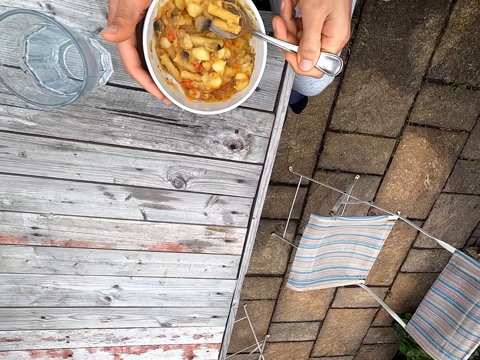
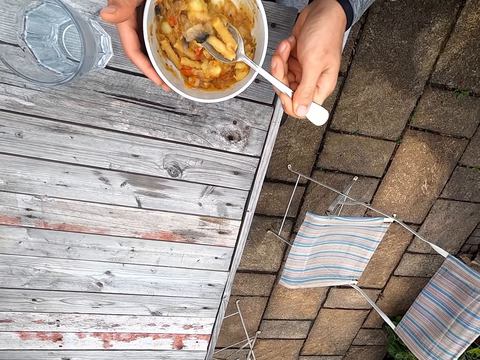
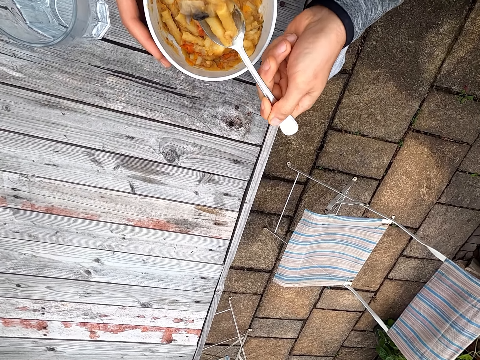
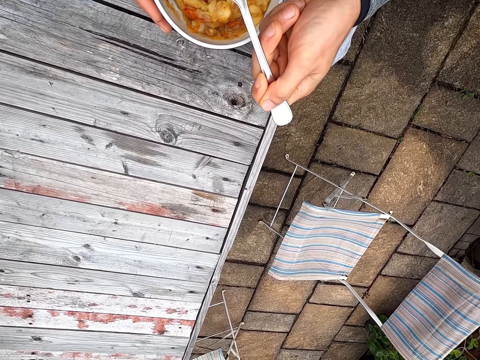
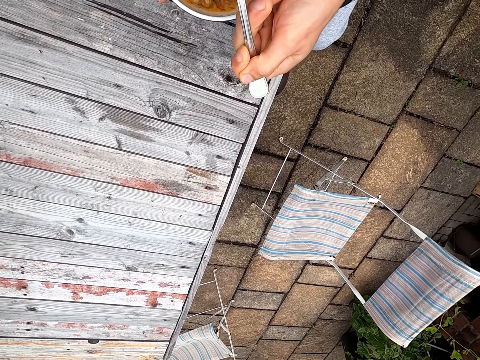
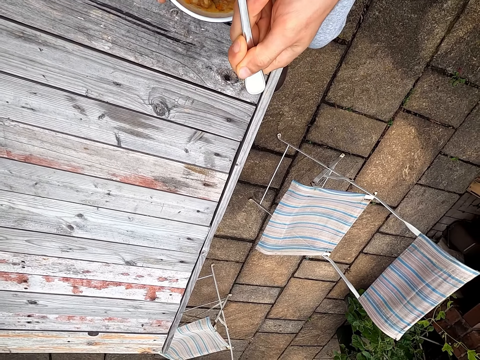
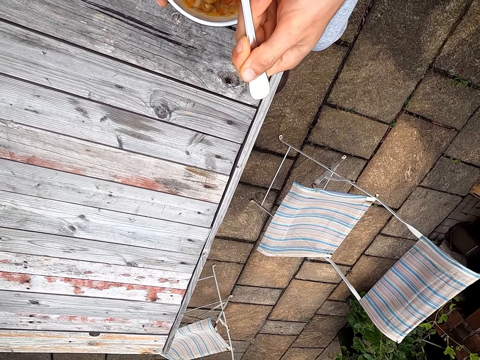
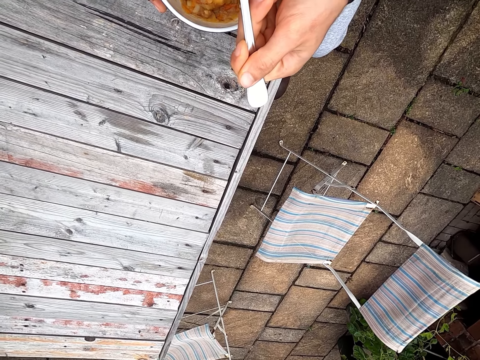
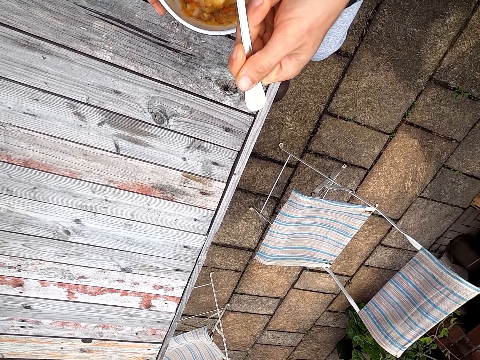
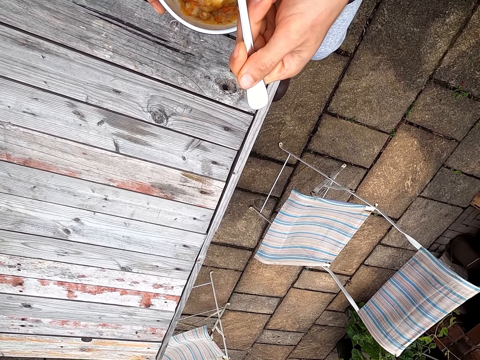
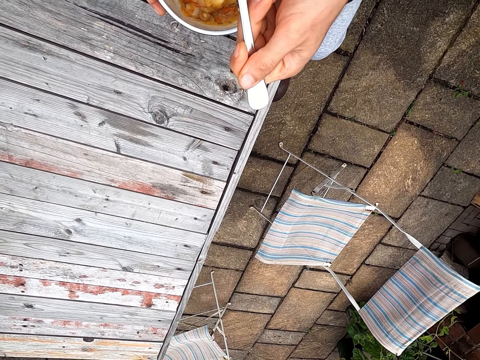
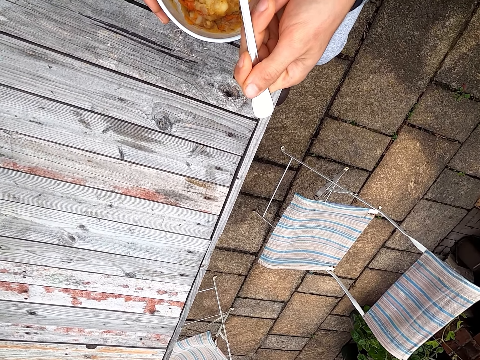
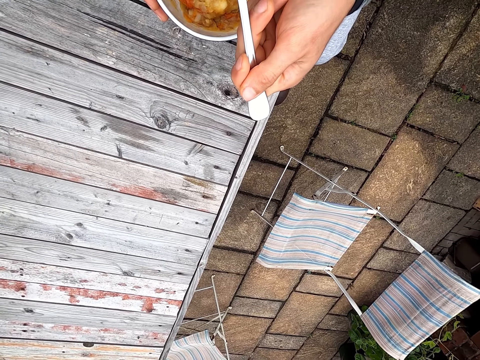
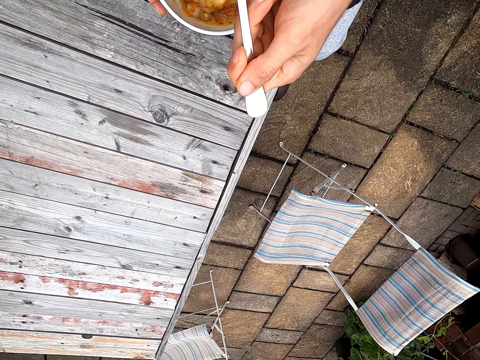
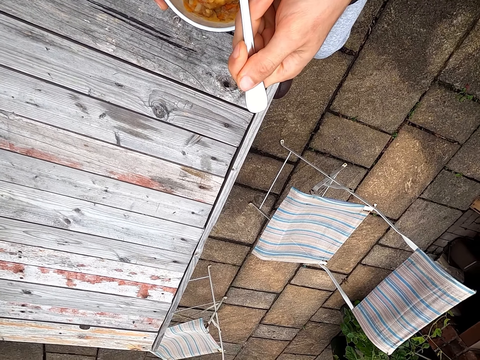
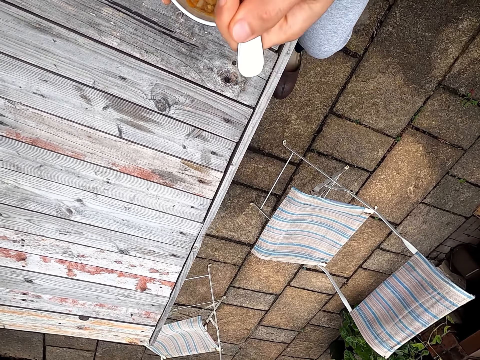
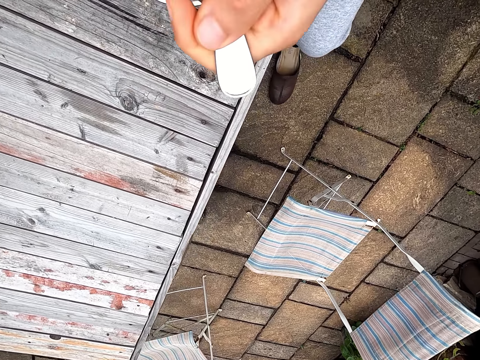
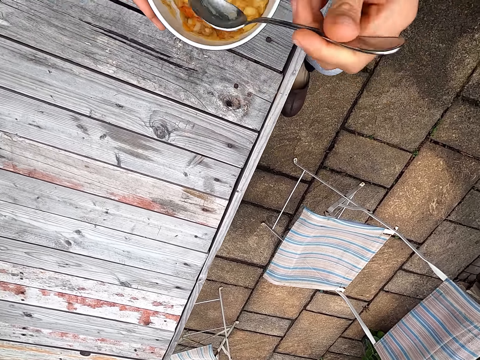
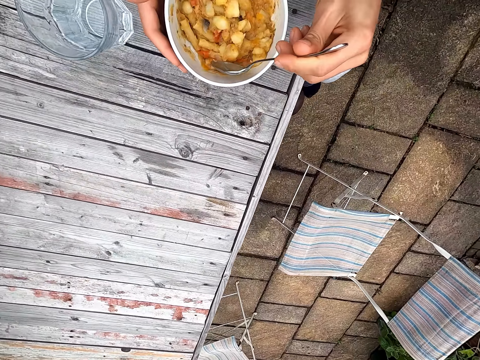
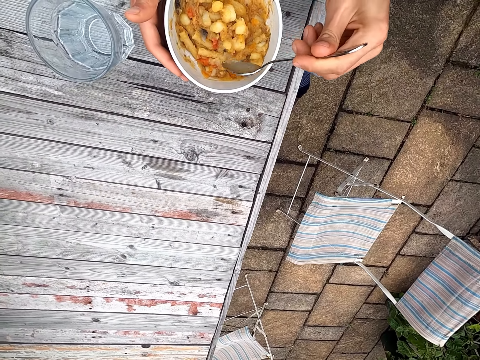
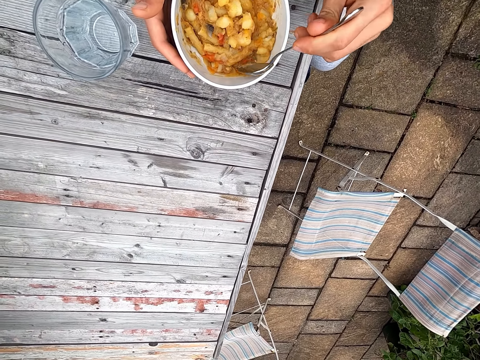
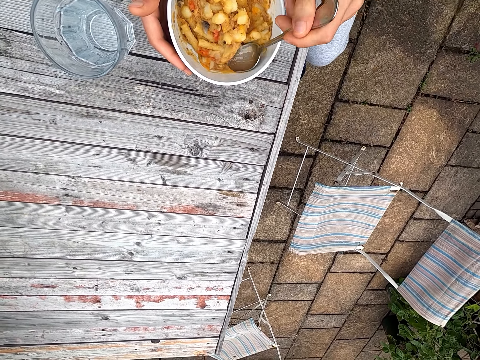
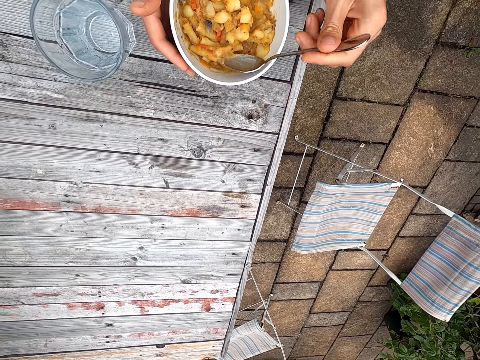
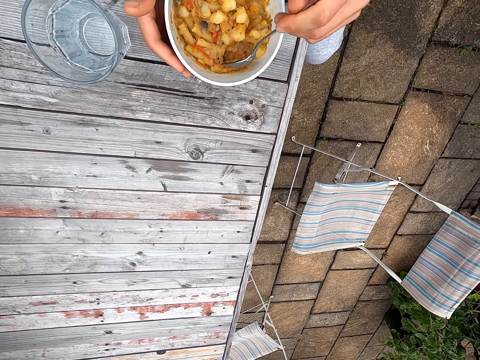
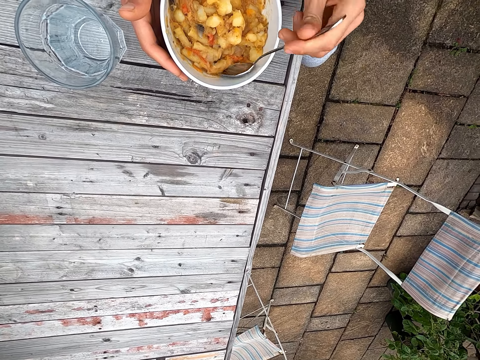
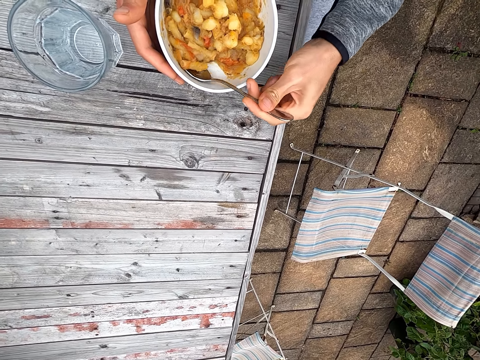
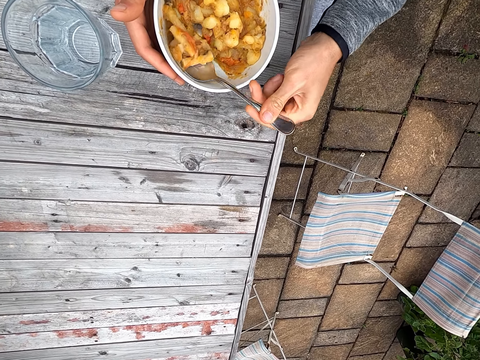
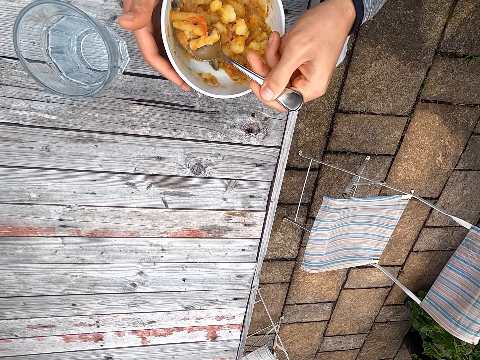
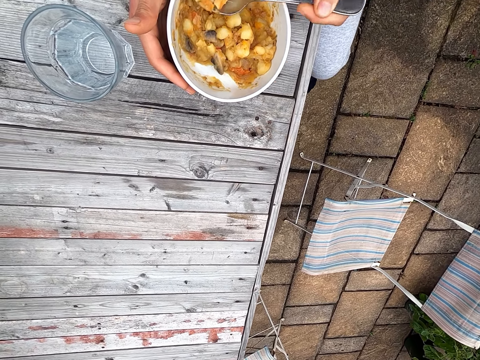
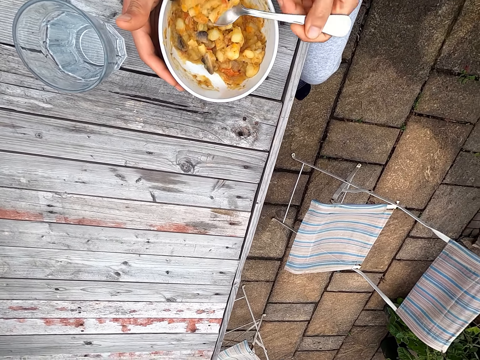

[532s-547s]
The camera wearer moves food towards the mouth. They blow the pasta on a spoon. They eat the pasta. They move the food. They scoop the pasta on the spoon. They move the food again.

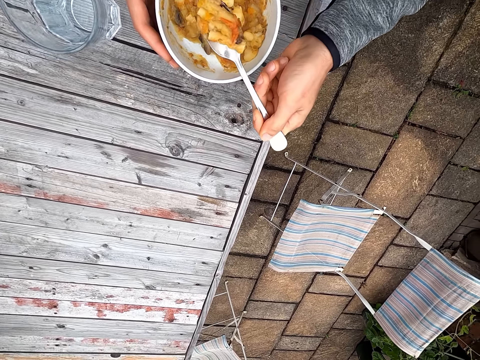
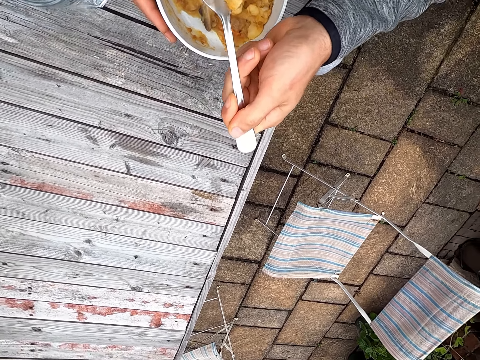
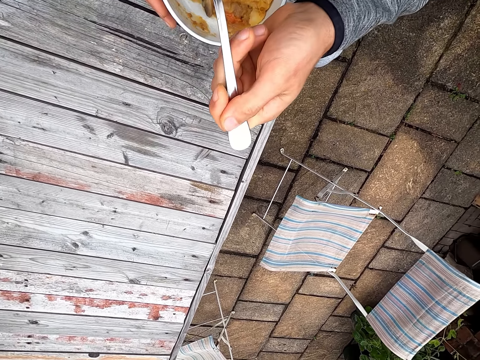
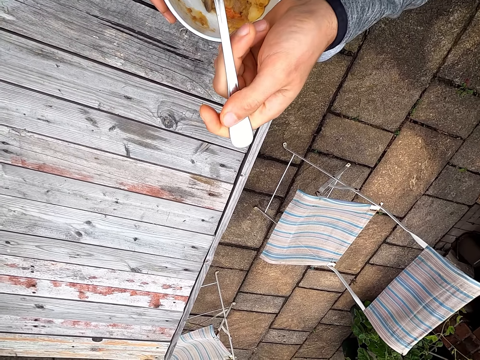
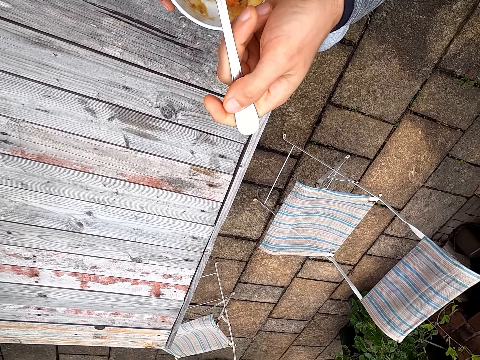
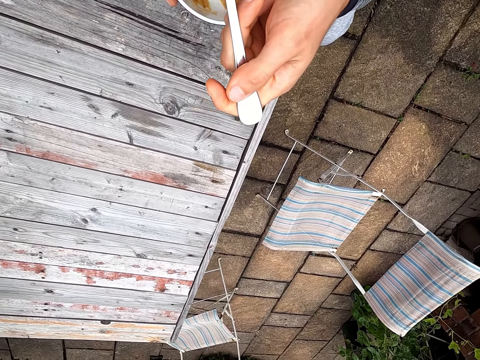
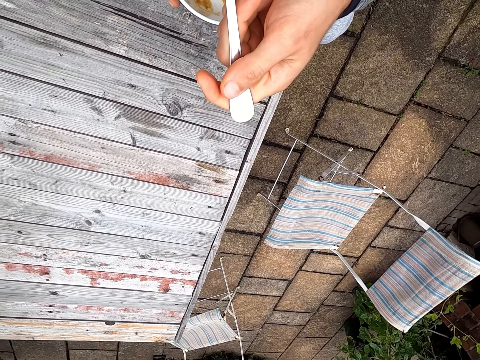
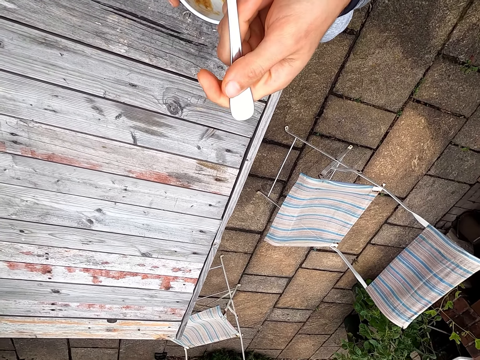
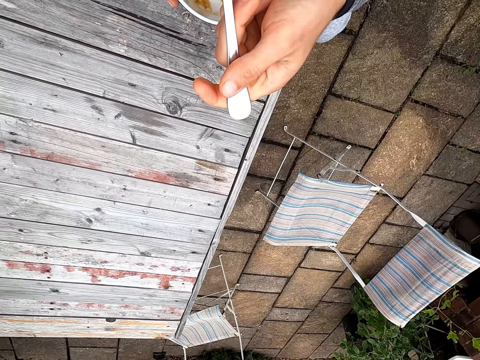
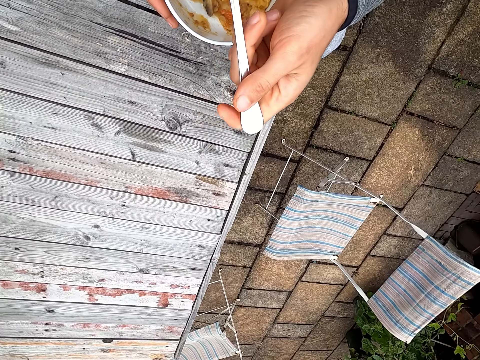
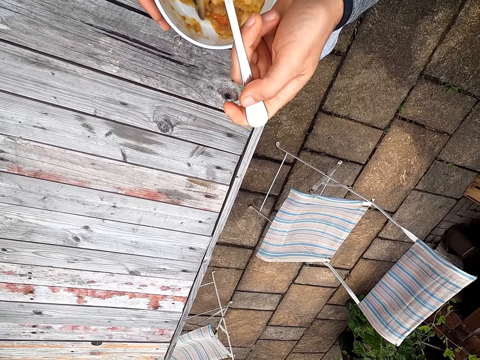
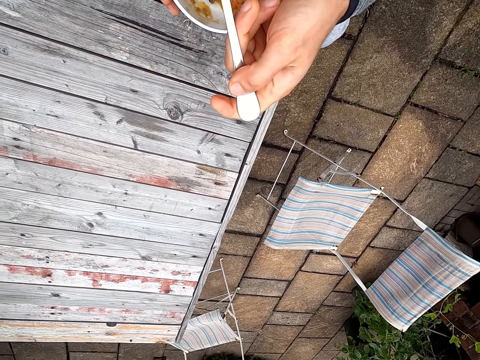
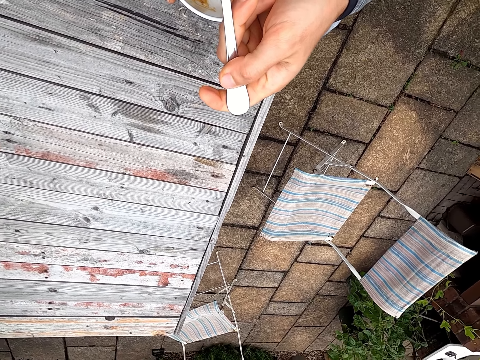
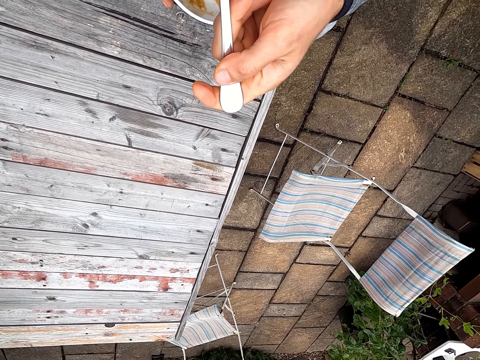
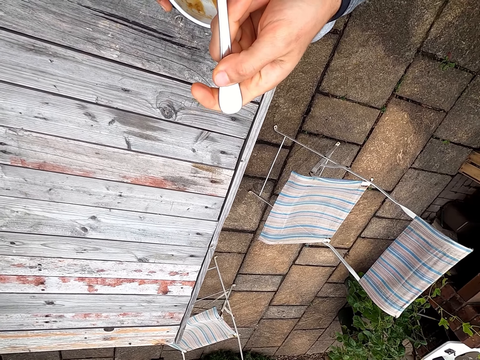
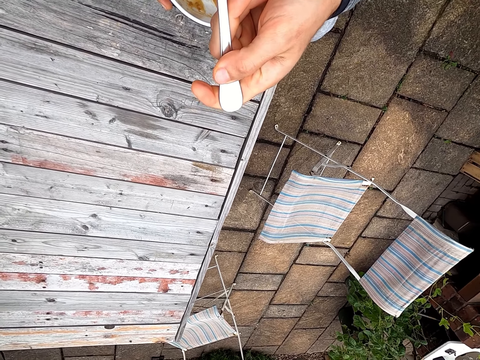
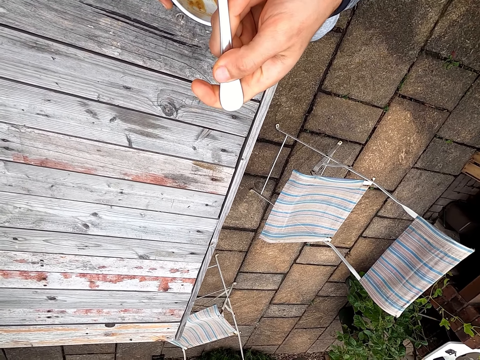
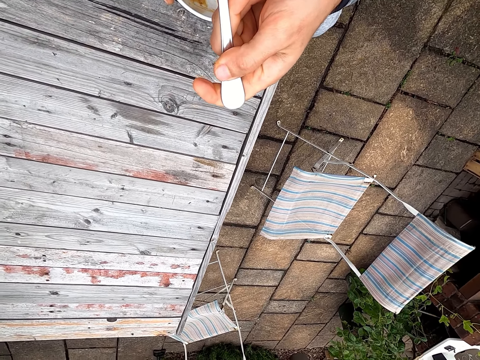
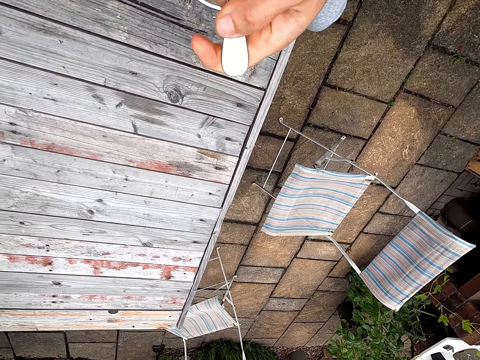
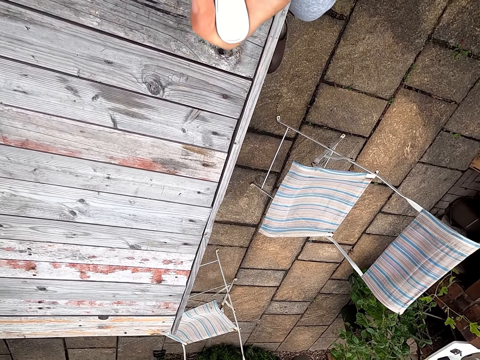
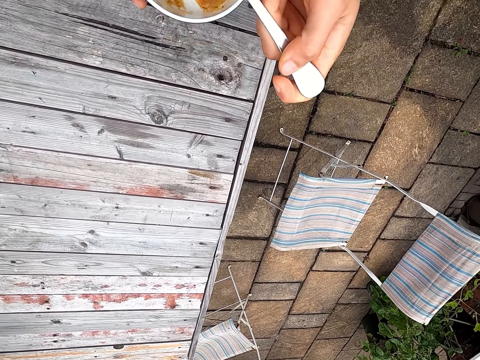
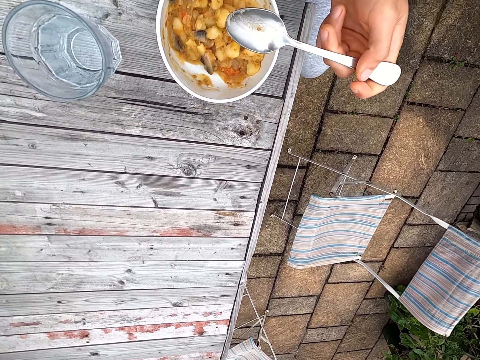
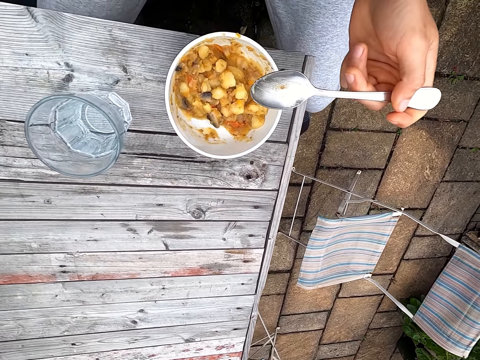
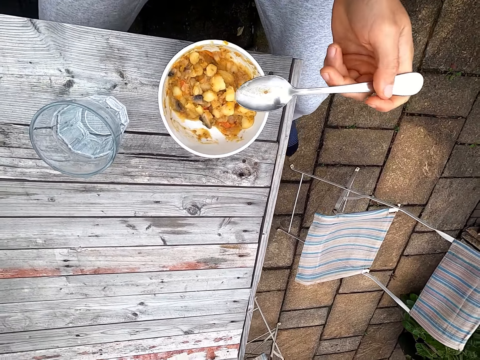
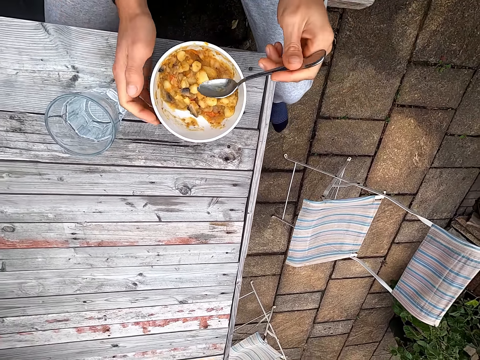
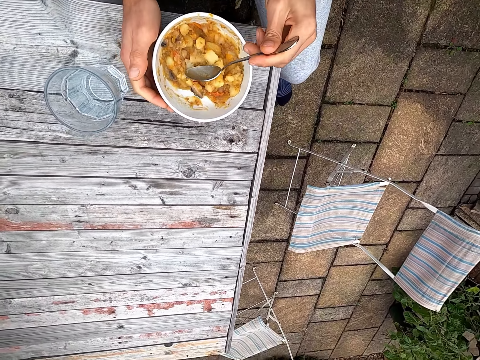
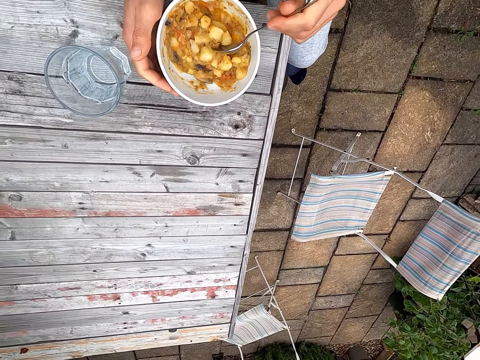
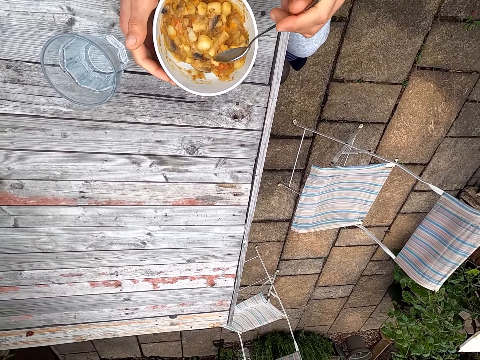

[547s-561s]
The camera wearer blows the pasta on a spoon. They move food towards the mouth. They eat the food.
